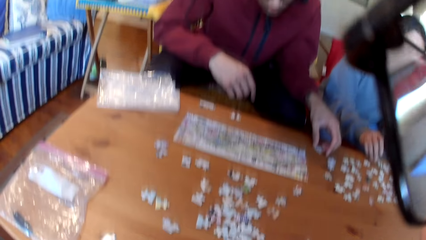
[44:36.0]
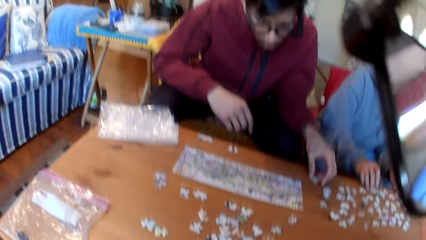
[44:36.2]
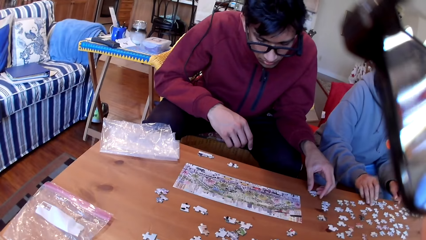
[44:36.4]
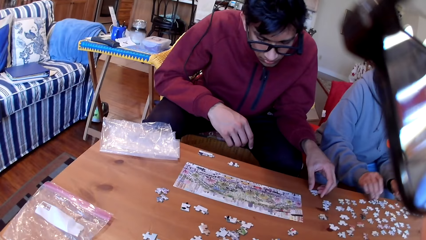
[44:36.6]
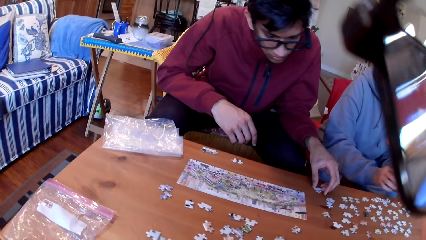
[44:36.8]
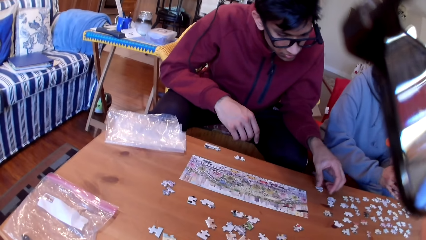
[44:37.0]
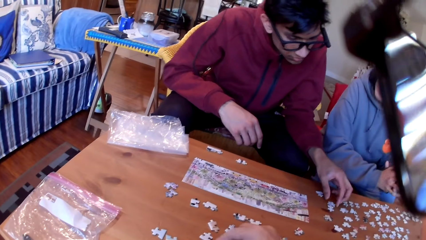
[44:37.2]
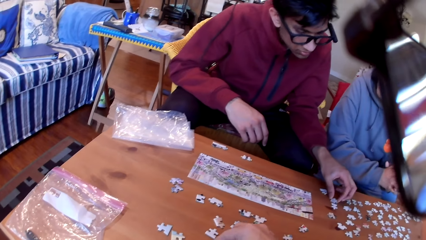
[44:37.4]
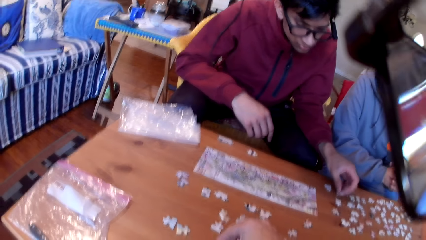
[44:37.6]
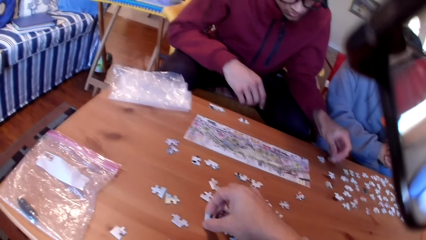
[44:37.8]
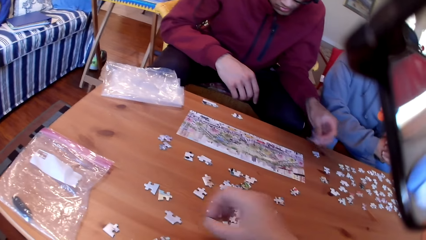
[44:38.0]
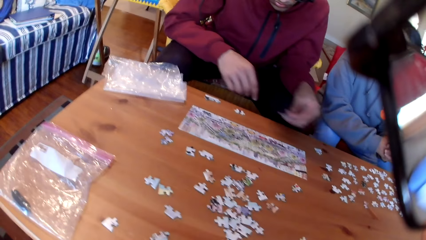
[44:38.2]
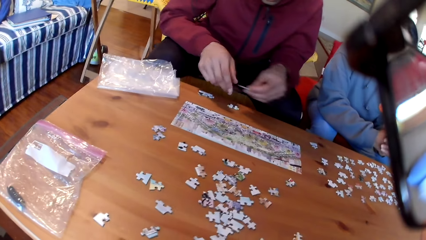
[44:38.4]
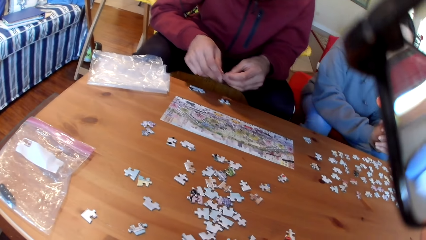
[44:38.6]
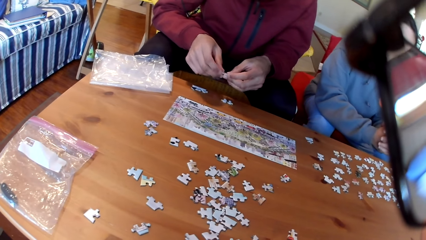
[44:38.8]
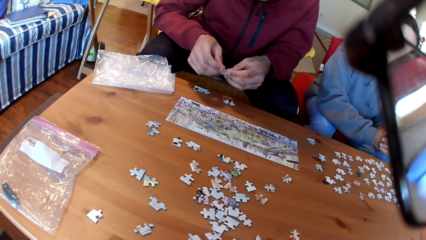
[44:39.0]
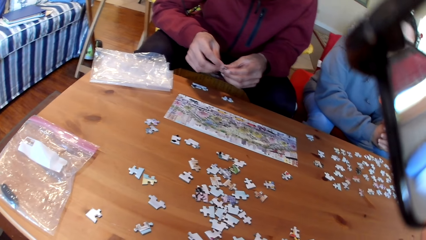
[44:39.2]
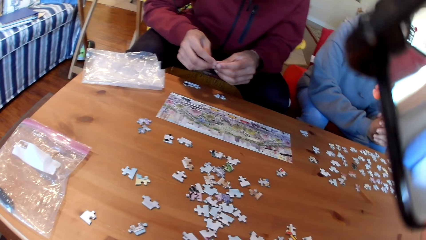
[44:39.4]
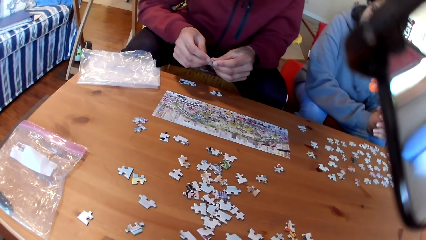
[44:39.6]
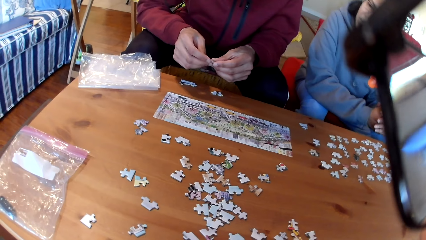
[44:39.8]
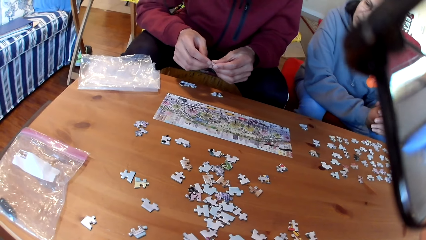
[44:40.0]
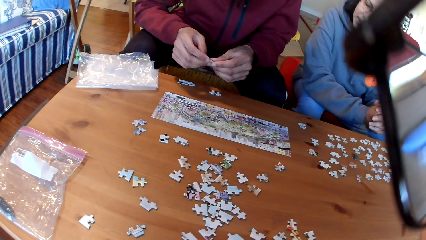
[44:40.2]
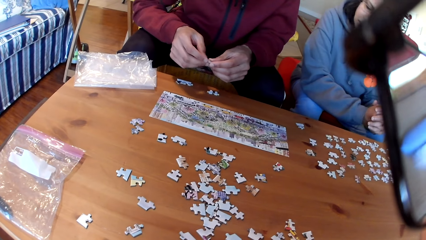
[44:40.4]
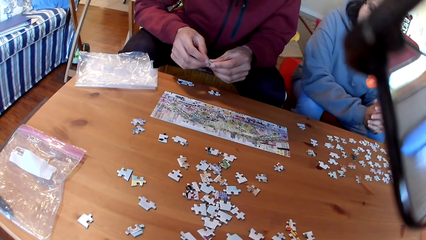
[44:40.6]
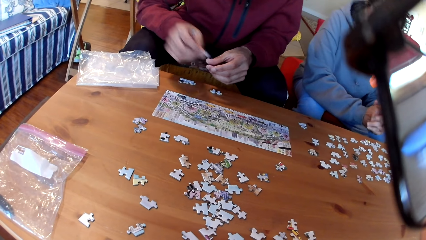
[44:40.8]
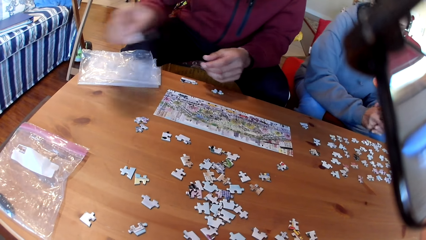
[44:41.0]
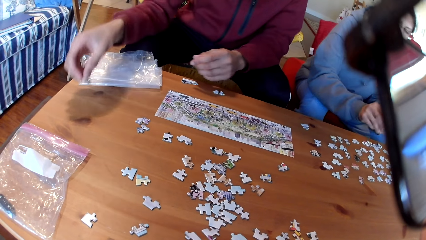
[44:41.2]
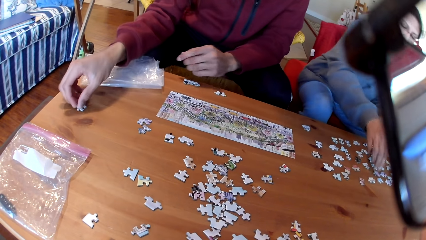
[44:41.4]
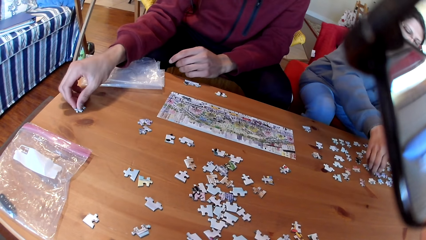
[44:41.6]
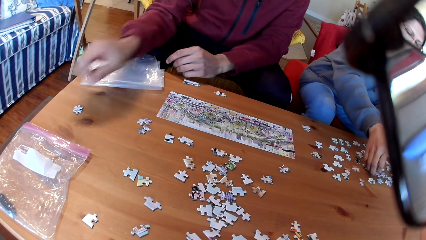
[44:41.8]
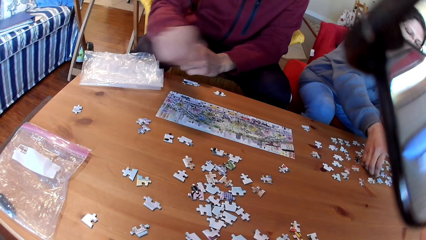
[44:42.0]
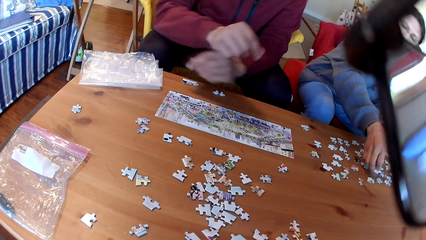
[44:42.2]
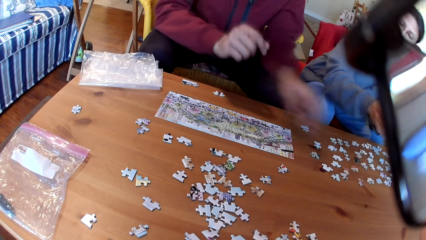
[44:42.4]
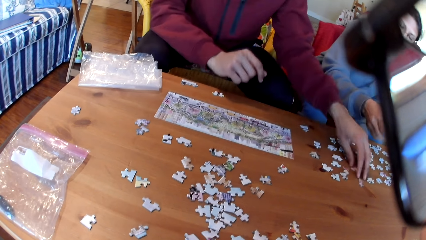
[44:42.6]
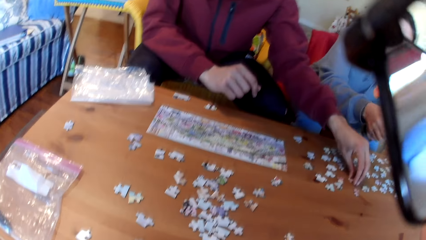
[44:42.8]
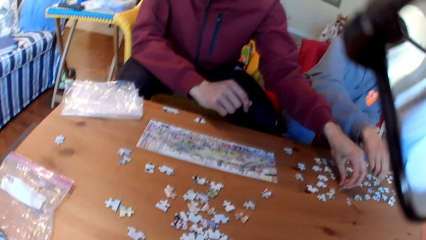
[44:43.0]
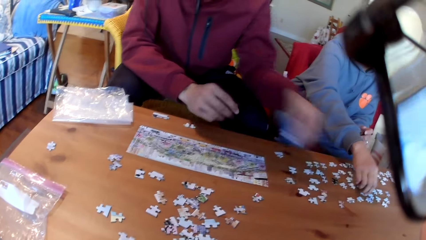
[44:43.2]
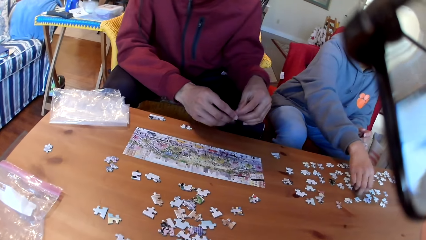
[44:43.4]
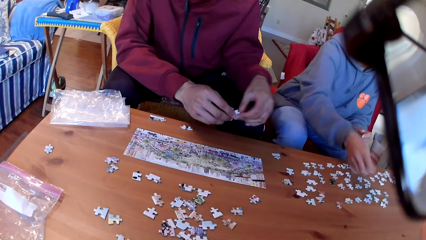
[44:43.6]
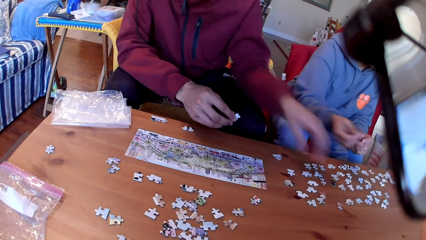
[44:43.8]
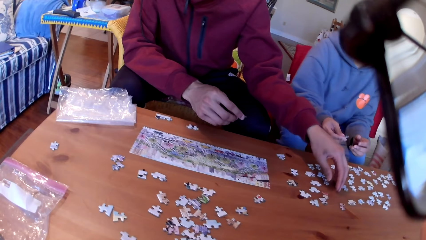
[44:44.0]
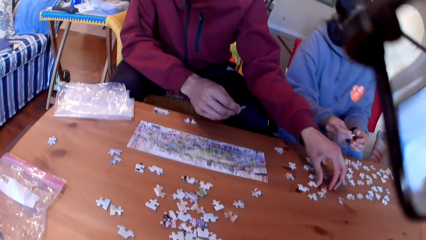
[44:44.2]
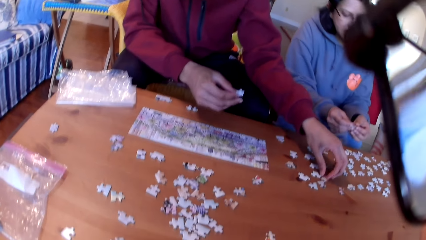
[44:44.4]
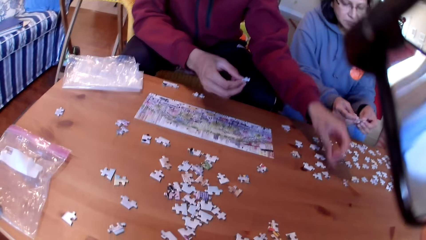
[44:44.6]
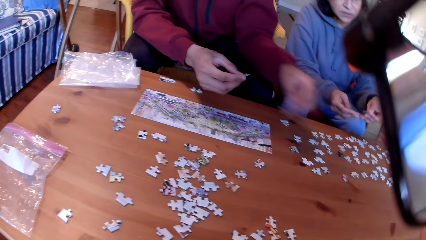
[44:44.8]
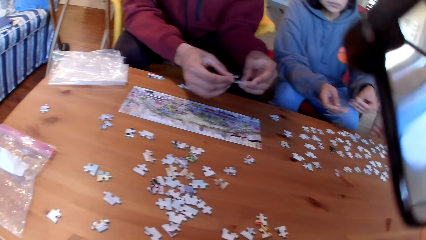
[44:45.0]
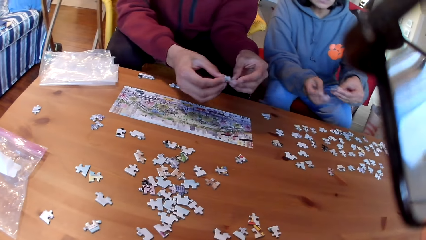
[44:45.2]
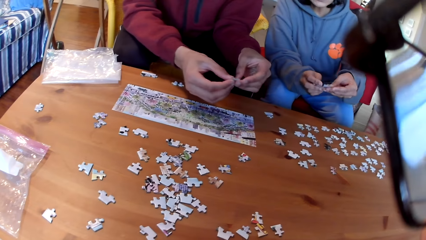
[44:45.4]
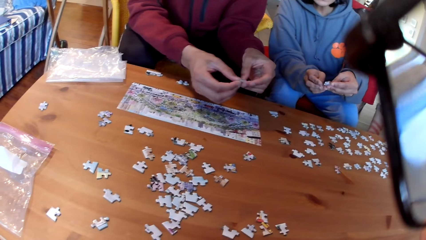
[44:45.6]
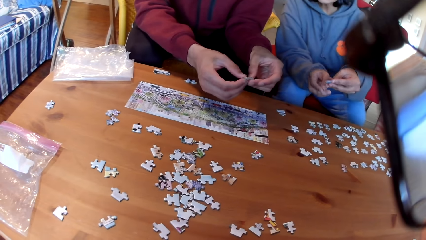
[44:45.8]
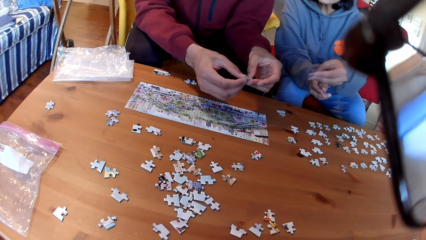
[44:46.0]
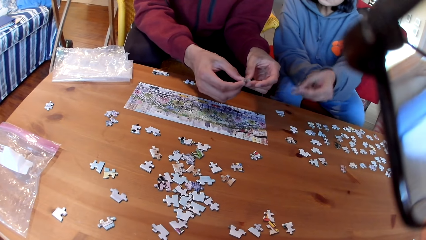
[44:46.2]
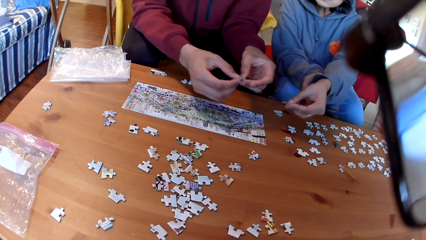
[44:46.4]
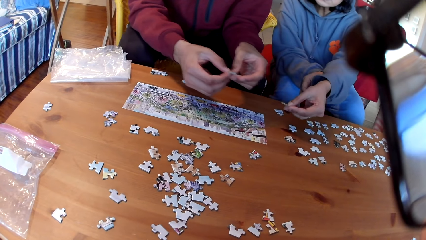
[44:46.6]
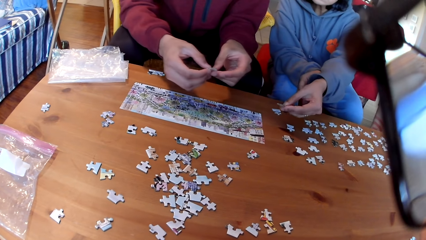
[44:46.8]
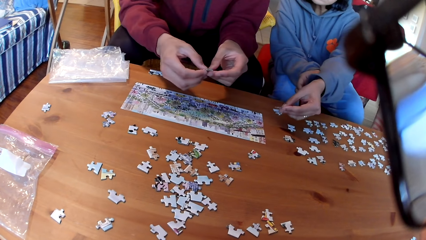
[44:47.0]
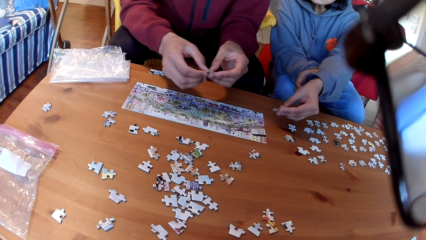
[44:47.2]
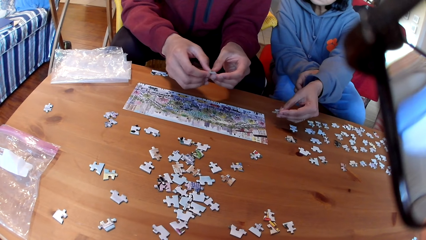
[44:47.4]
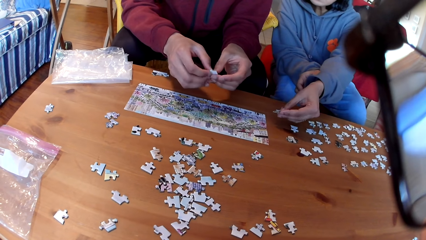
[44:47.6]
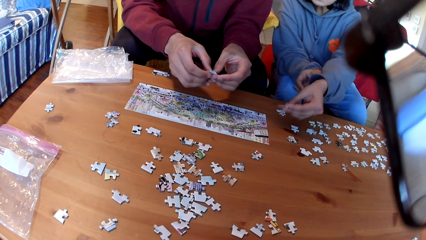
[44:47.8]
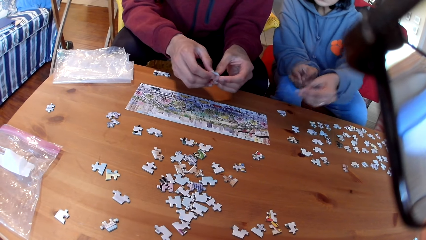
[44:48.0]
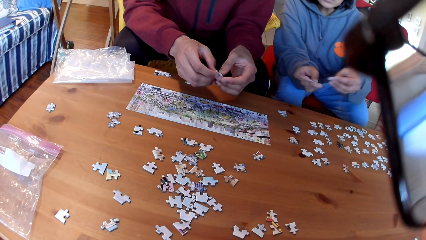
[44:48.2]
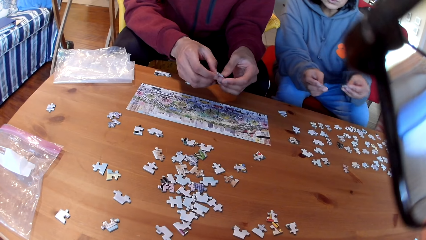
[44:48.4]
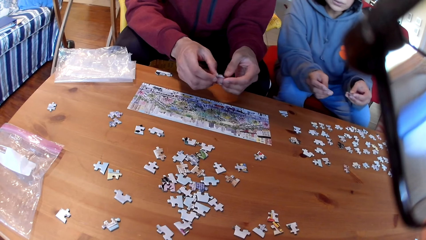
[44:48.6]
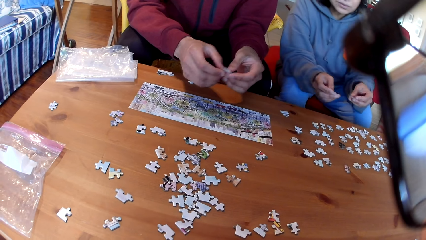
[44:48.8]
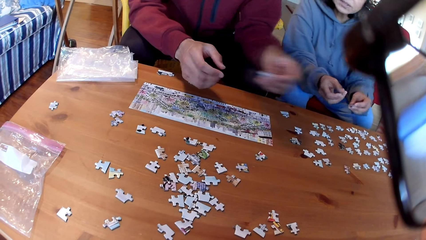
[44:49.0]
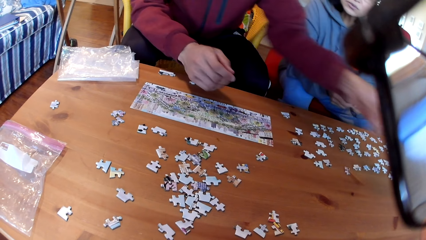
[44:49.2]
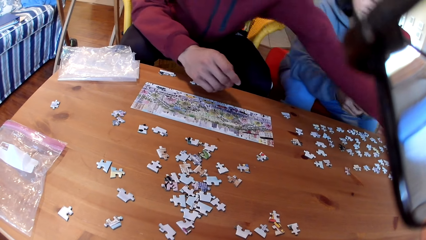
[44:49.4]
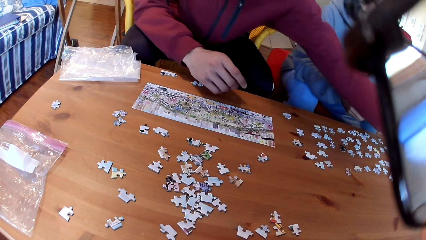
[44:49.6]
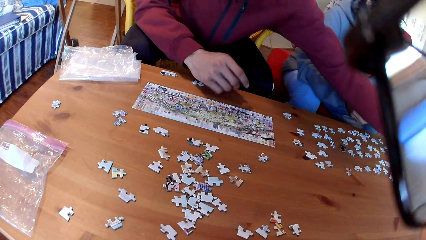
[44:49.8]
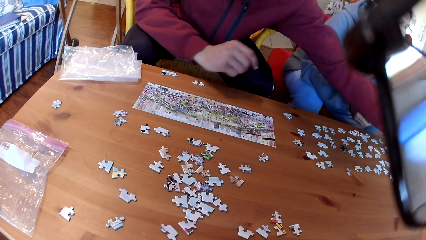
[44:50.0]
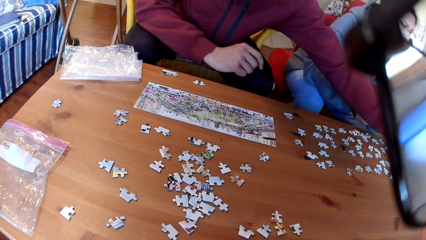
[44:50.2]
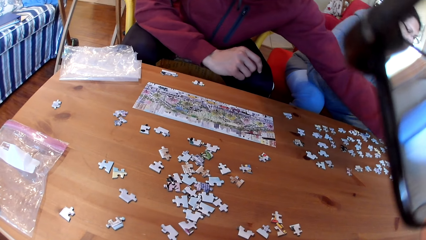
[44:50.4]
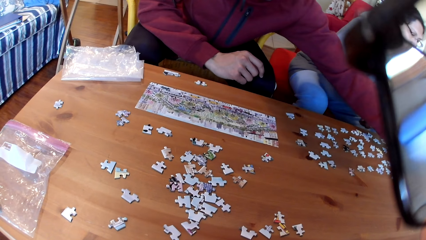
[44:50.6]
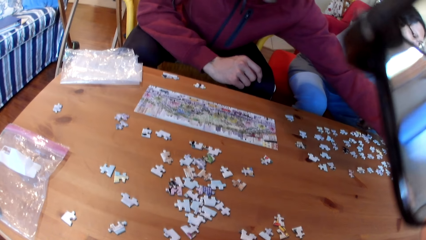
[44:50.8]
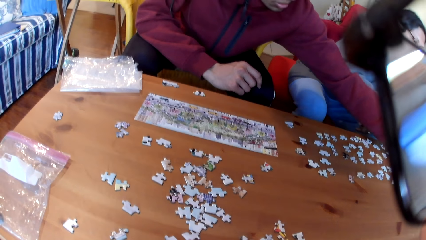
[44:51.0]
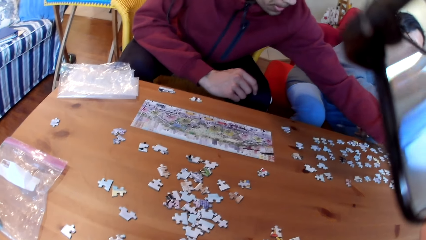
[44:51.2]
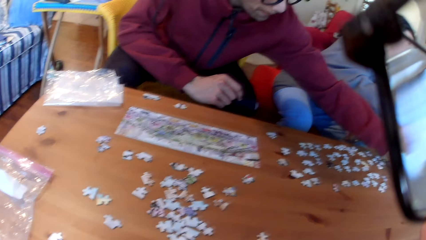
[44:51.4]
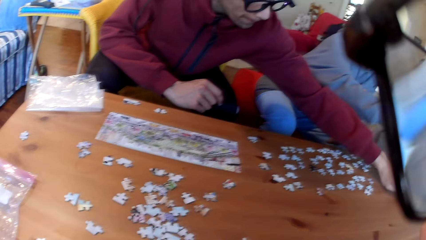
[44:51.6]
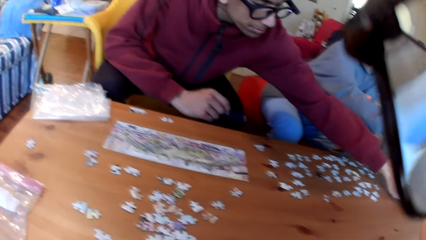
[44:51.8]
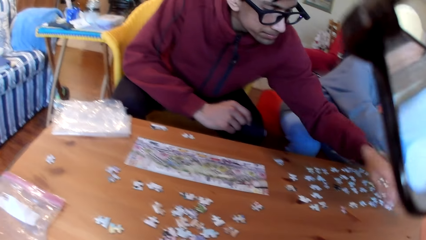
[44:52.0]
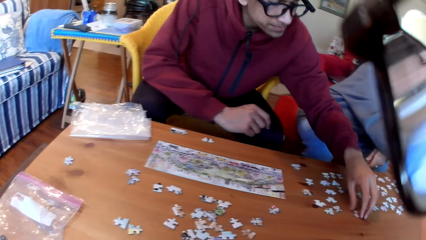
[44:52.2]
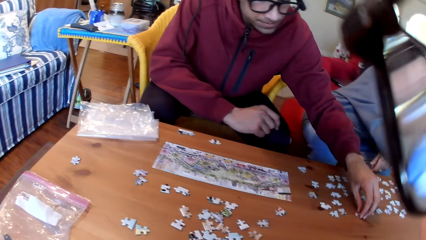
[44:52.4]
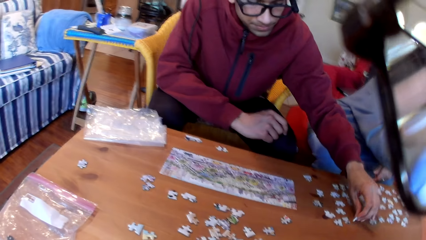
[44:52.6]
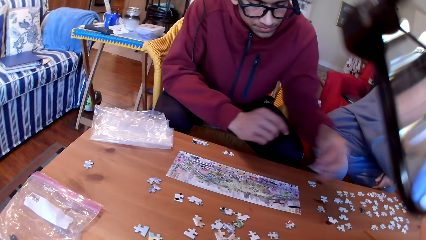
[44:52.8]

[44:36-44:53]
The camera wearer takes a puzzle. A man takes a puzzle and joins the puzzles. The man puts the puzzle aside on the table and takes a puzzle. A woman takes a puzzle. The man takes a puzzle and looks at the puzzles. The woman shows the man a puzzle. The camera wearer looks at the table. The man puts a puzzle aside and takes a puzzle.
